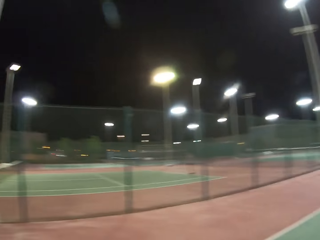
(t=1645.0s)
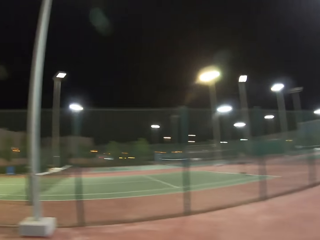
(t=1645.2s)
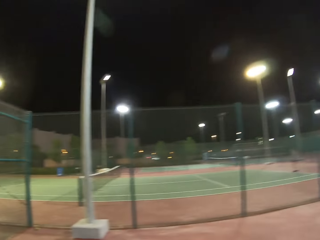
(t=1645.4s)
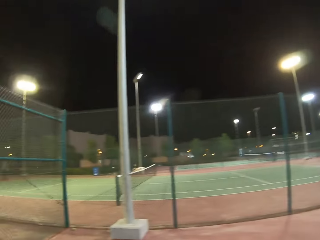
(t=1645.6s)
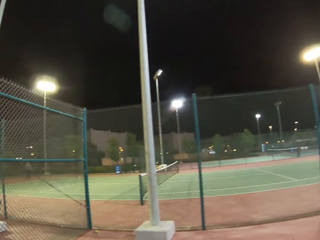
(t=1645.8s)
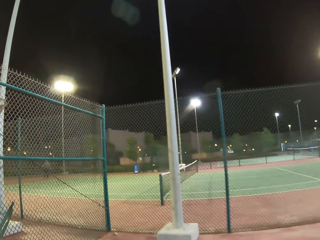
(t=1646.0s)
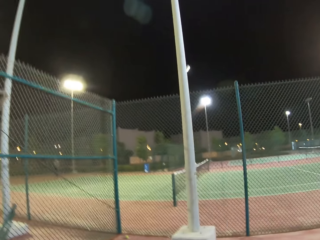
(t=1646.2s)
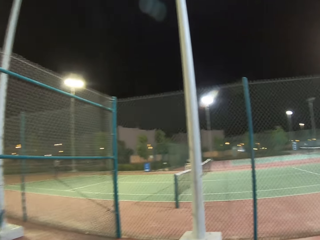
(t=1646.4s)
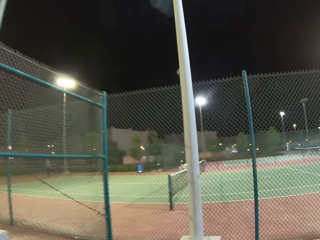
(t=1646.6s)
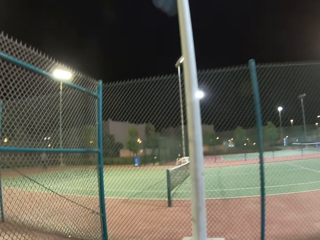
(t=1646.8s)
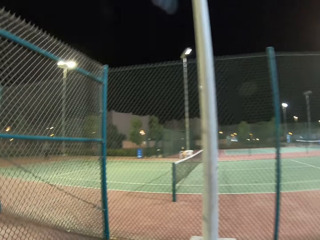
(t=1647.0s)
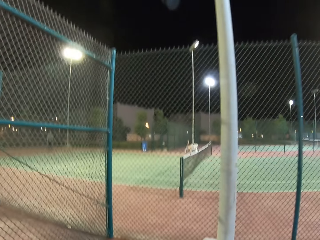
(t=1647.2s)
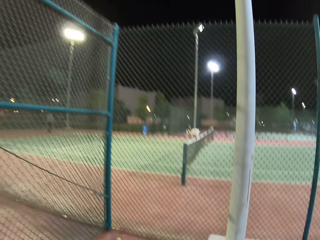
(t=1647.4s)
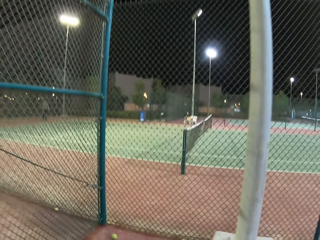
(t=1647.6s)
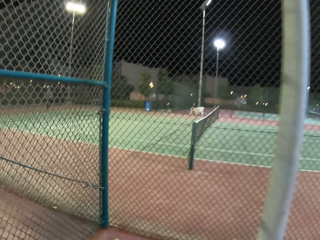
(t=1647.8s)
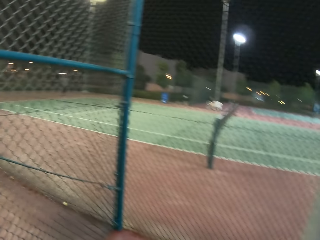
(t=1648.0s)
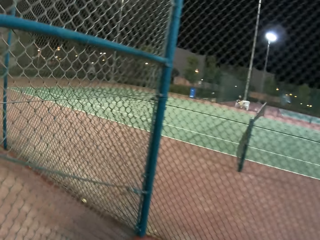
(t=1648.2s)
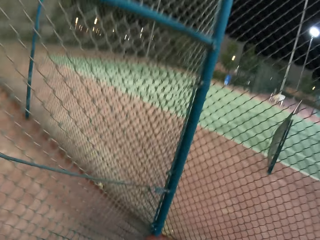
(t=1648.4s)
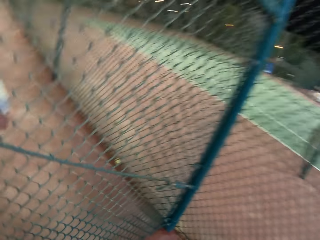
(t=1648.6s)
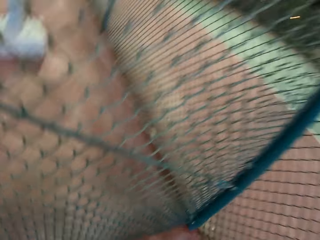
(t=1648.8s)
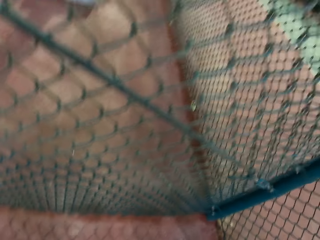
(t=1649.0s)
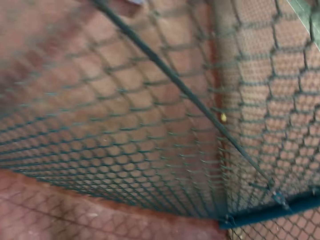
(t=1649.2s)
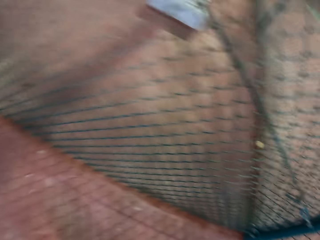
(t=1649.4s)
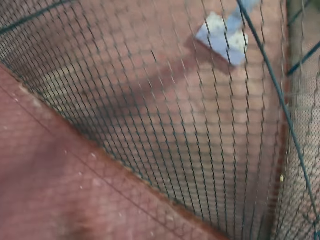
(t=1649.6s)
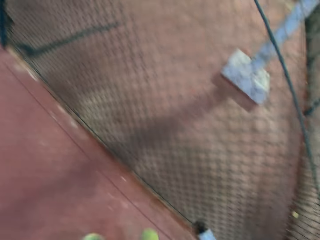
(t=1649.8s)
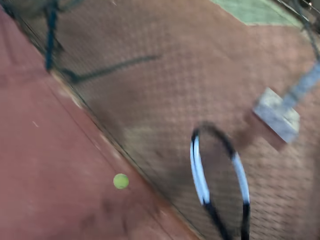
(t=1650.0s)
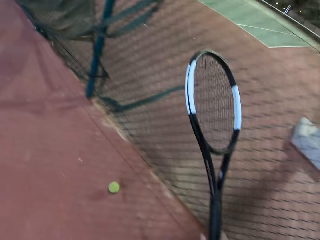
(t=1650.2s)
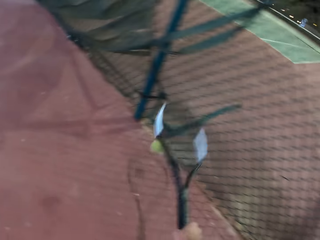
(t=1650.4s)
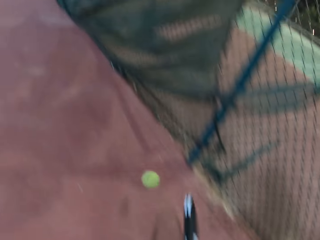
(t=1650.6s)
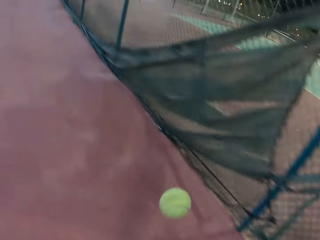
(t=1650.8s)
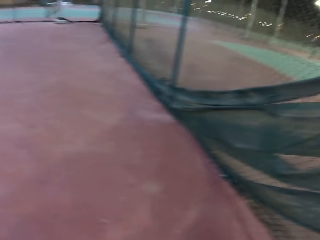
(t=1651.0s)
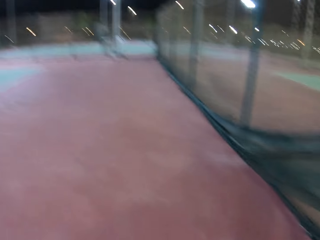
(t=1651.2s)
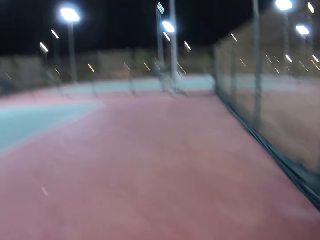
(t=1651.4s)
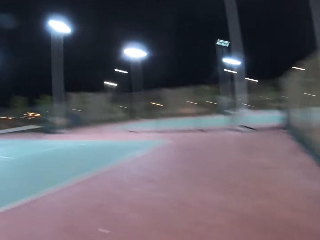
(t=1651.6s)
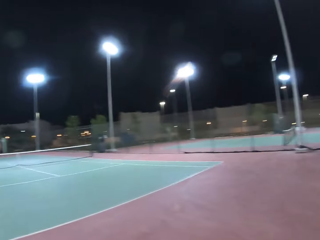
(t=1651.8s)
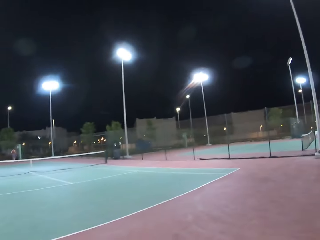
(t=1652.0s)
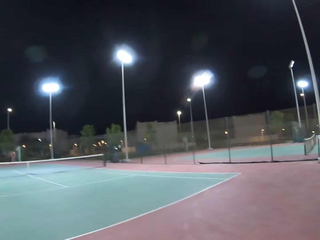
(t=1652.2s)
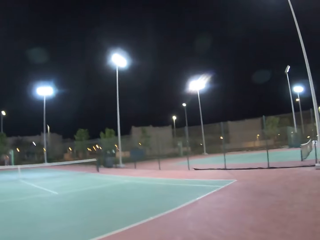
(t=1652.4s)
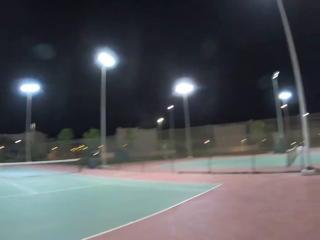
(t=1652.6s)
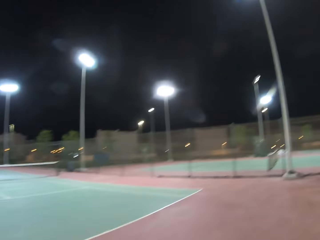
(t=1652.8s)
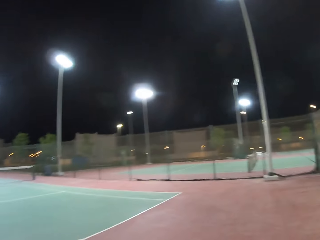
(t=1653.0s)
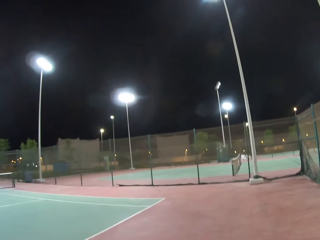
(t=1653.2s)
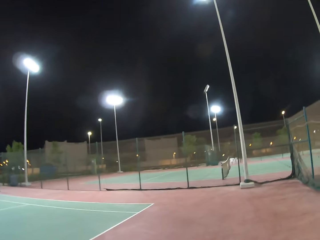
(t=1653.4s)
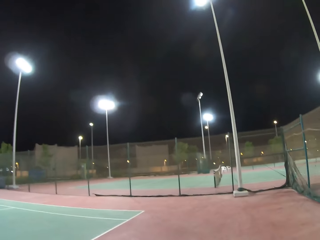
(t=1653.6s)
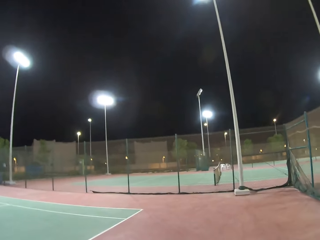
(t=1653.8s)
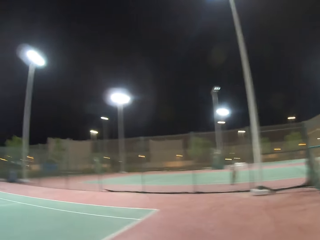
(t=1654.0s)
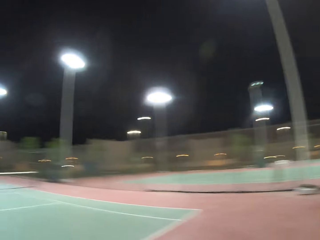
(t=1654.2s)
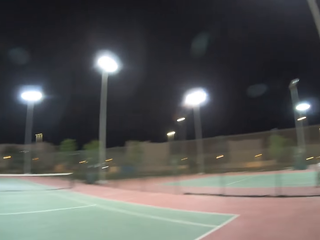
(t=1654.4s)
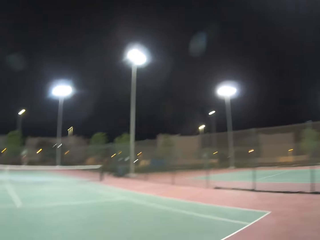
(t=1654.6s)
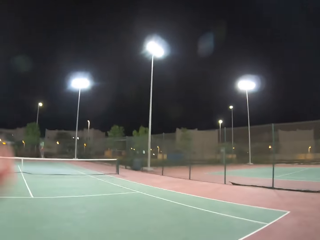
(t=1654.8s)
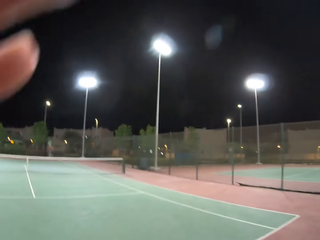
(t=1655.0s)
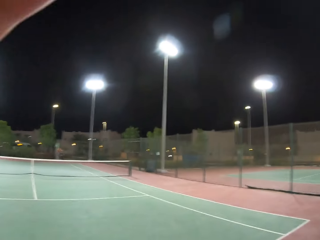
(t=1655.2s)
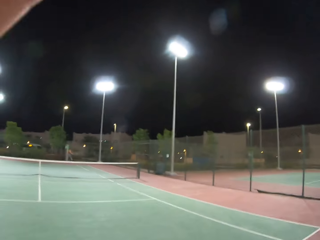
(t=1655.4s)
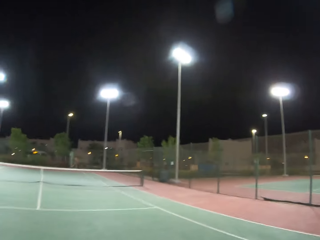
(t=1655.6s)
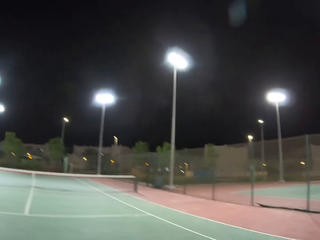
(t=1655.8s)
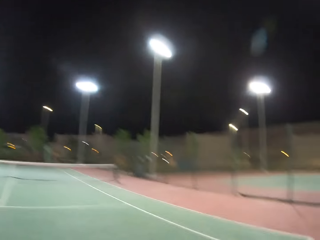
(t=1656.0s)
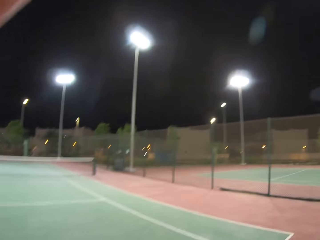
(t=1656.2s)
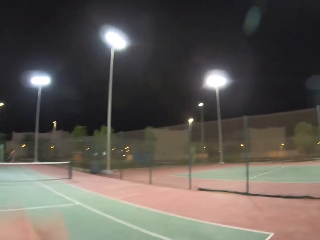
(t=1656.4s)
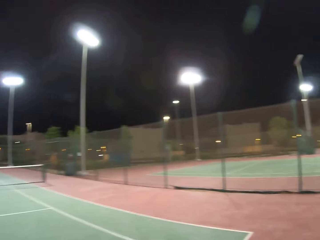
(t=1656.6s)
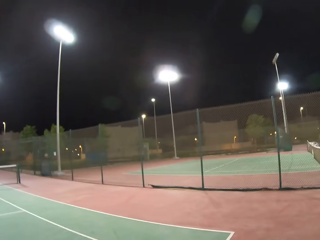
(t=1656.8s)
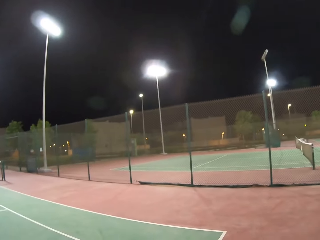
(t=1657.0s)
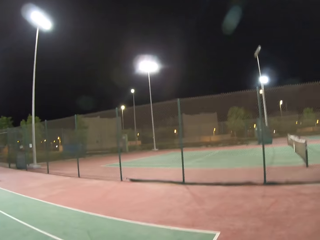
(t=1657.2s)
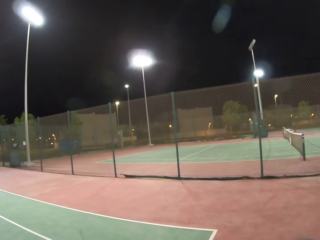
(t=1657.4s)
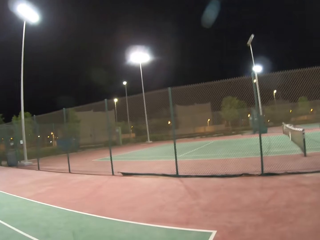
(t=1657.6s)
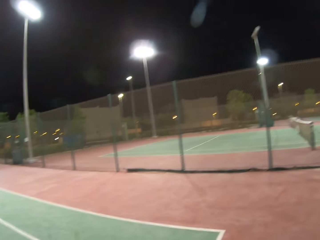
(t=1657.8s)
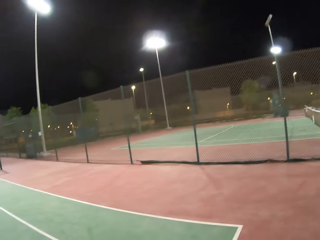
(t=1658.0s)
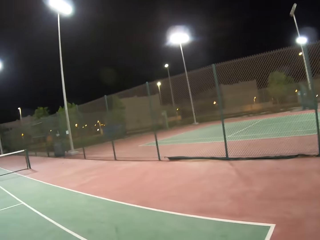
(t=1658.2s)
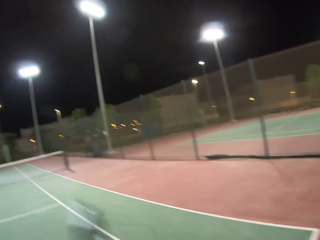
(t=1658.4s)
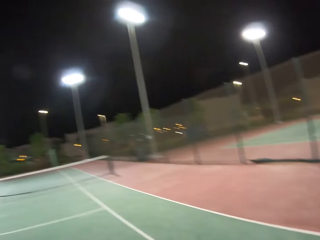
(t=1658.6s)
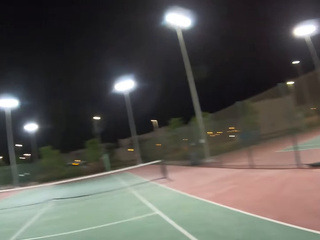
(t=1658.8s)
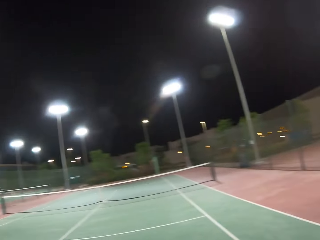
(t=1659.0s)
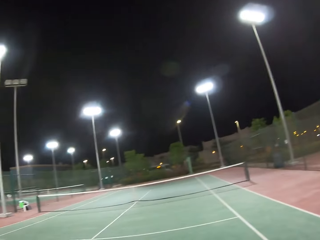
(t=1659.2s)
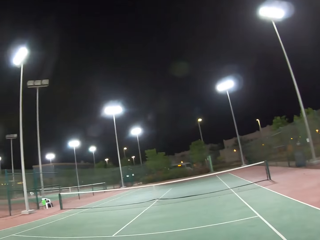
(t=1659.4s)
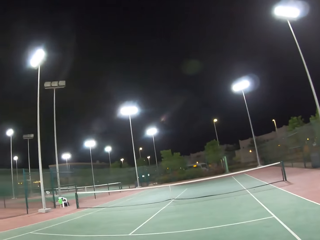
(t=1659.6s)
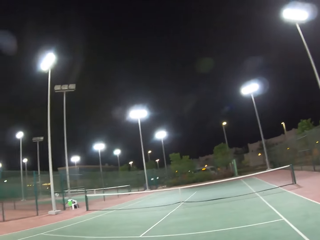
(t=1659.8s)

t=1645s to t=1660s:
A person plays on the other tennis court. The camera wearer dribbles a tennis ball. They throw the tennis ball. They hit the tennis ball with a racket. They adjust the camera. They lower a hand. They walk around the tennis court.

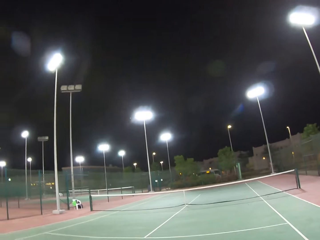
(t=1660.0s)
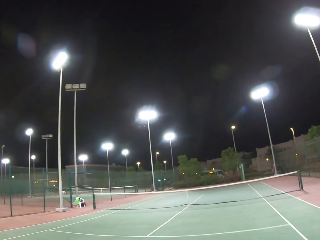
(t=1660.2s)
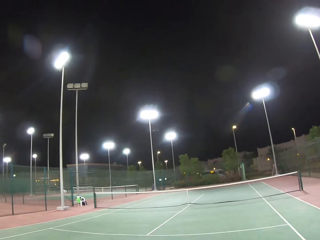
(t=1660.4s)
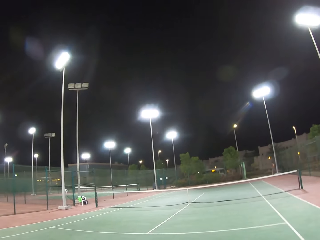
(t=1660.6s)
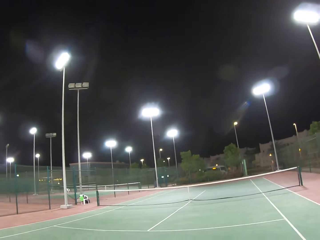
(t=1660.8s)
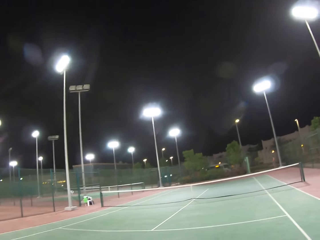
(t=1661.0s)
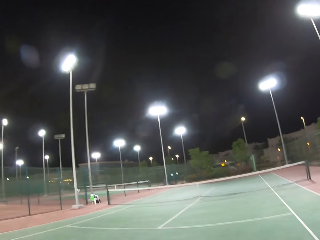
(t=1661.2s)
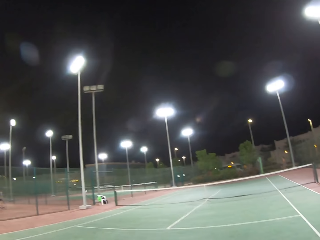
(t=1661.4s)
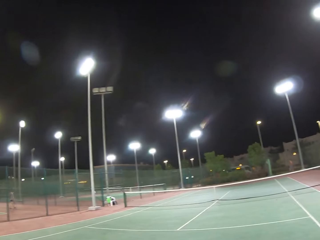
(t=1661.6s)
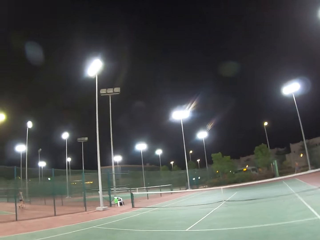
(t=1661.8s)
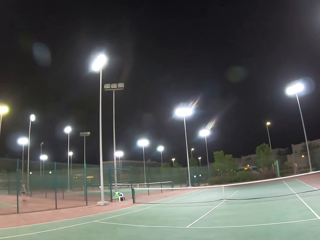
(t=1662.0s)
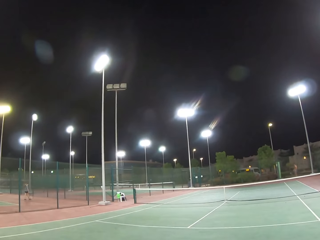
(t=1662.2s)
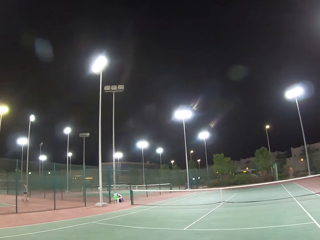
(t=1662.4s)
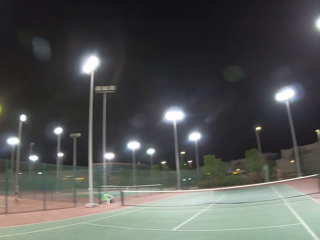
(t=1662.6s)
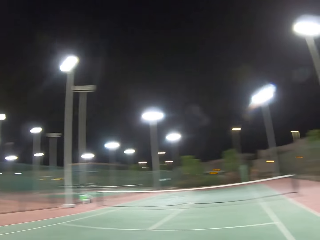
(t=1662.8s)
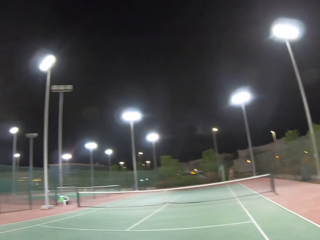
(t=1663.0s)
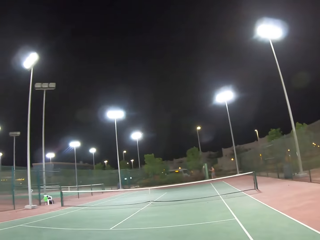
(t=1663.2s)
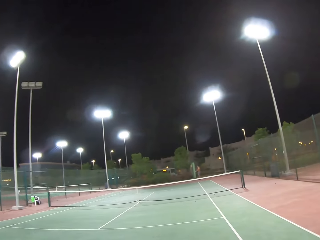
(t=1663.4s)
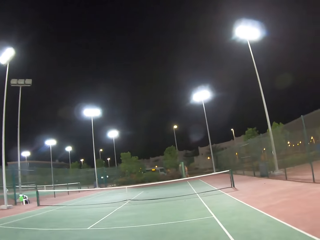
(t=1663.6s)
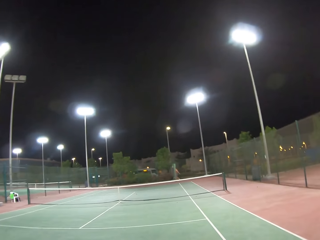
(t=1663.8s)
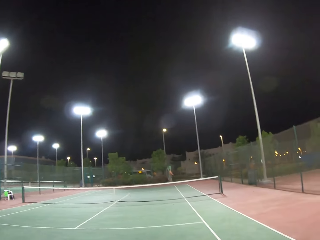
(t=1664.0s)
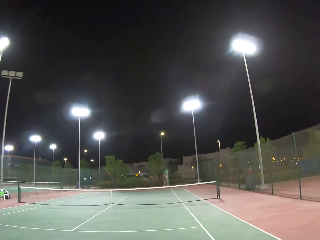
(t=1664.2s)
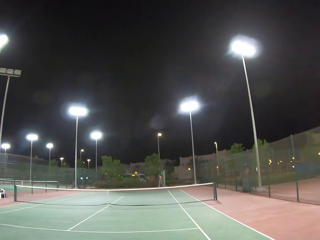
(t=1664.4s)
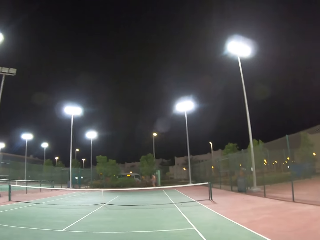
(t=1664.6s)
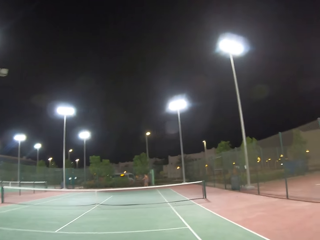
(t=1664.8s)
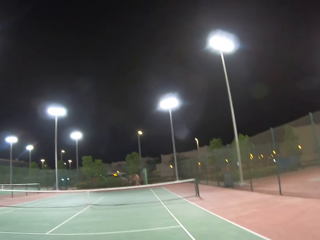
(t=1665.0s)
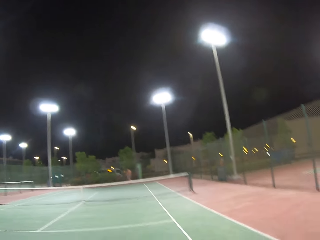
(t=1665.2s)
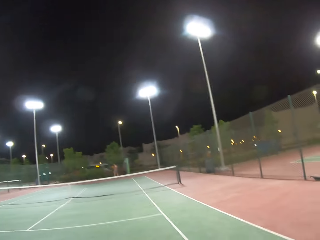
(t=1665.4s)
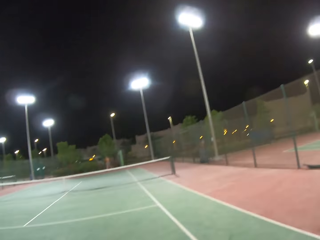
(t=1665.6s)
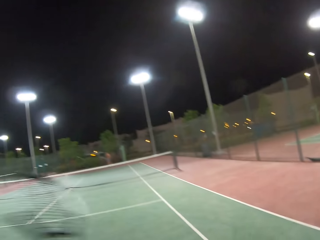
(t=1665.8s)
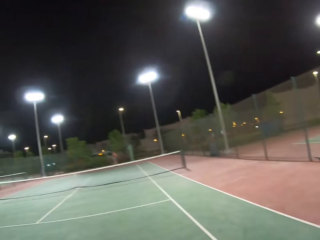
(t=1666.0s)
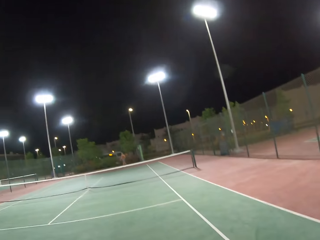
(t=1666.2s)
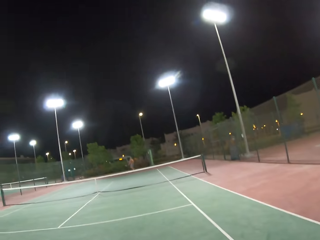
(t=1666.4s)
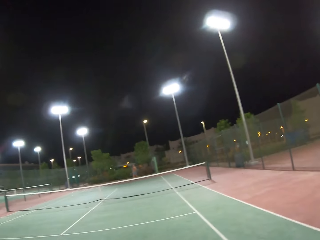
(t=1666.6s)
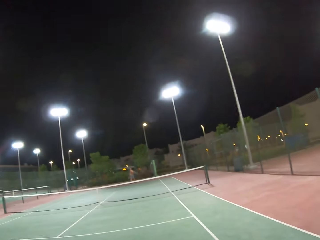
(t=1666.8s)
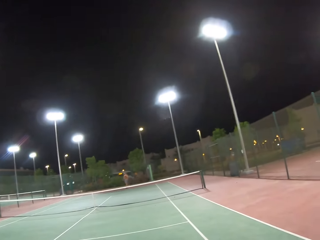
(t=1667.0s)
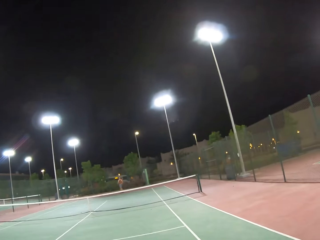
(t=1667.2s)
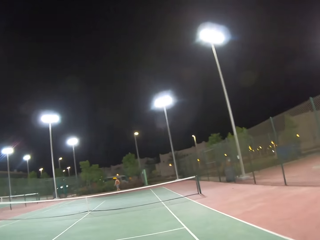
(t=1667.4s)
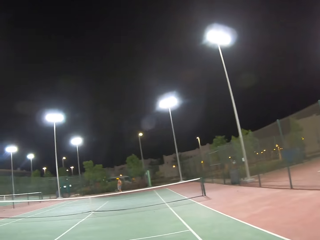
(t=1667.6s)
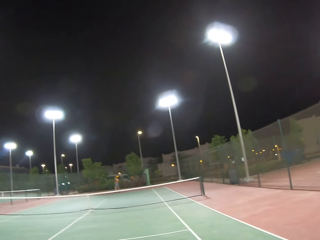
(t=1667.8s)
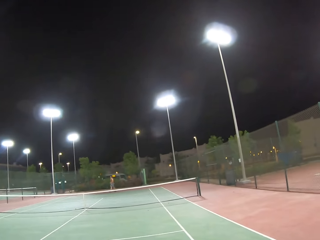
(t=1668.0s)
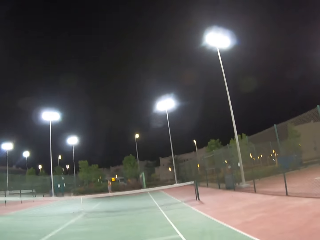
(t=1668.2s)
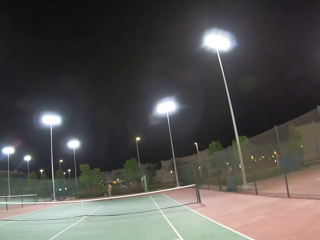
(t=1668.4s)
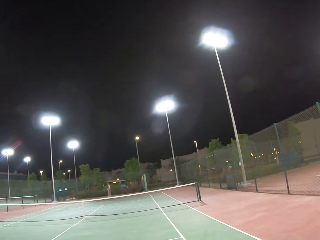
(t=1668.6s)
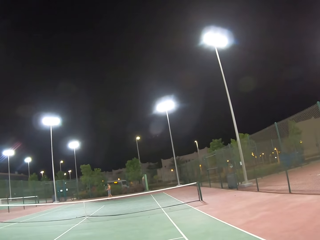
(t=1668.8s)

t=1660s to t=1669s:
A lady walks around the tennis court. A man walks around the tennis court. The camera wearer looks around the tennis court. The man swings a tennis racket. The camera wearer moves the tennis racket.
